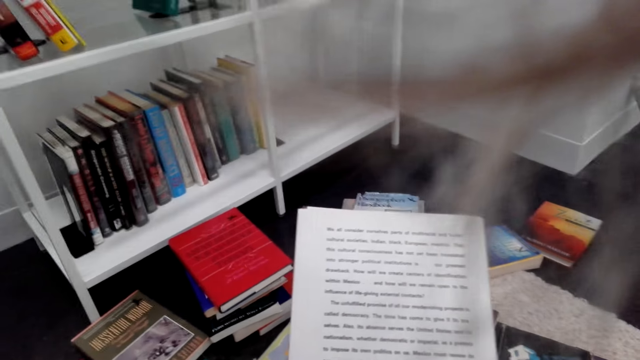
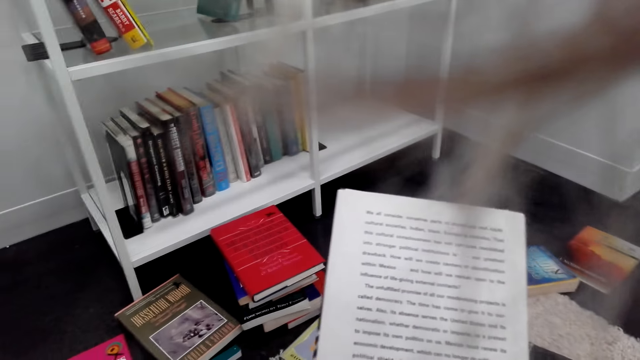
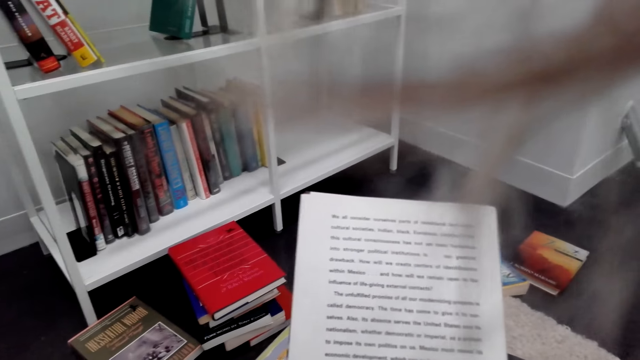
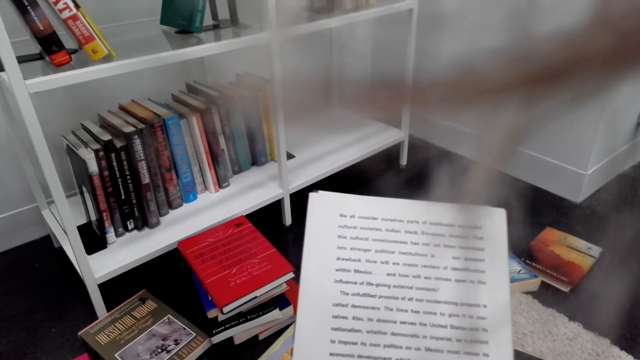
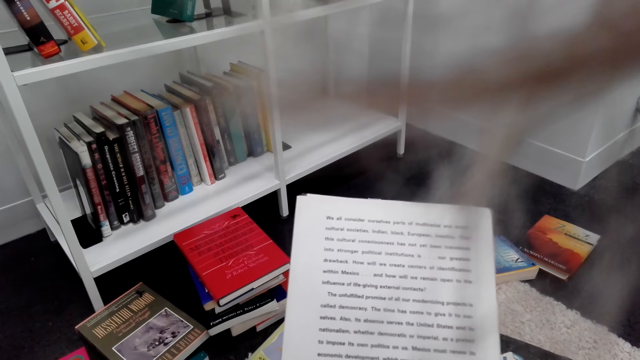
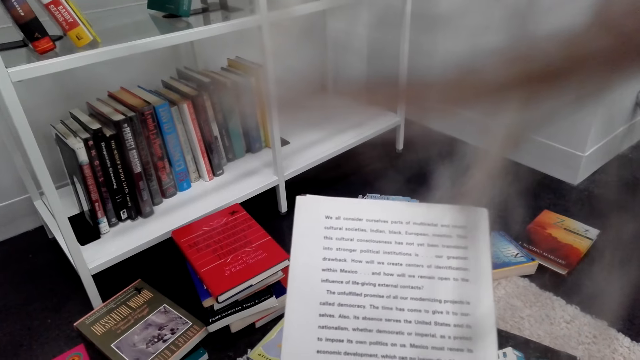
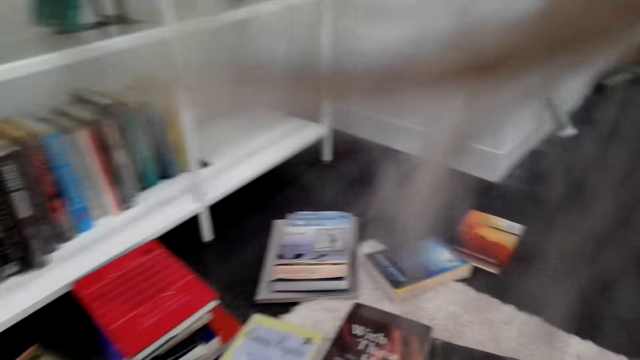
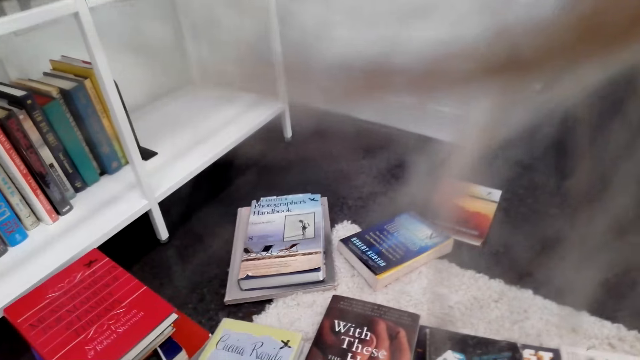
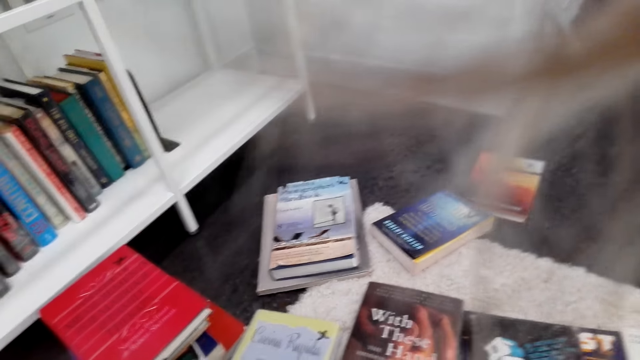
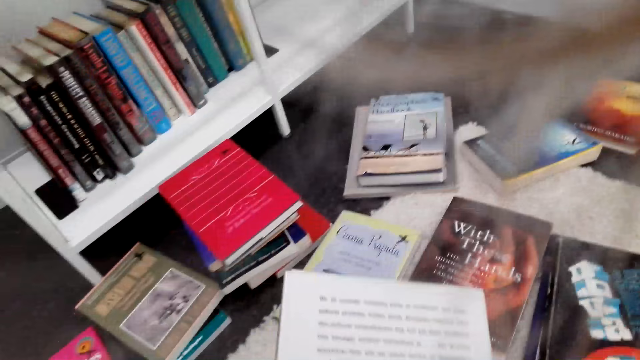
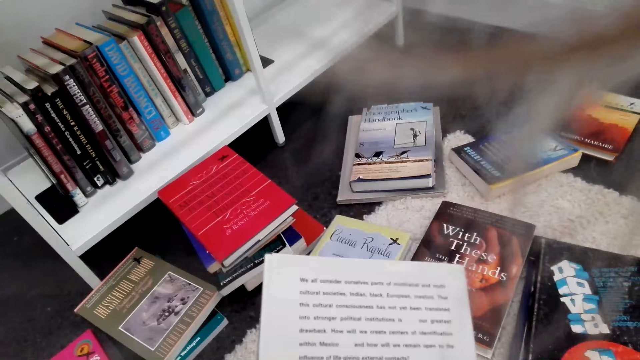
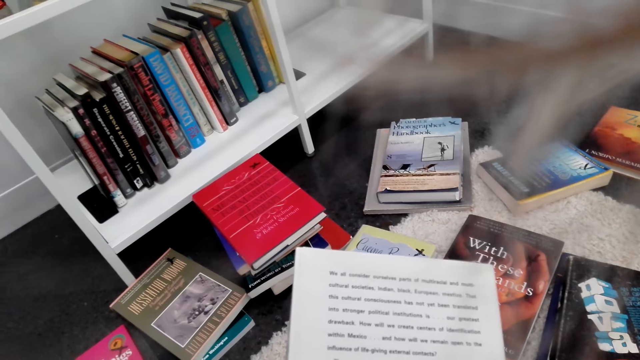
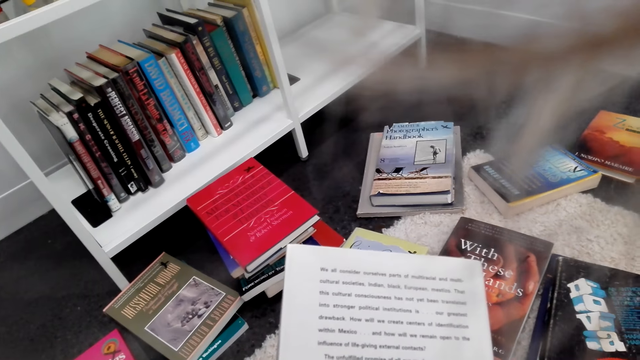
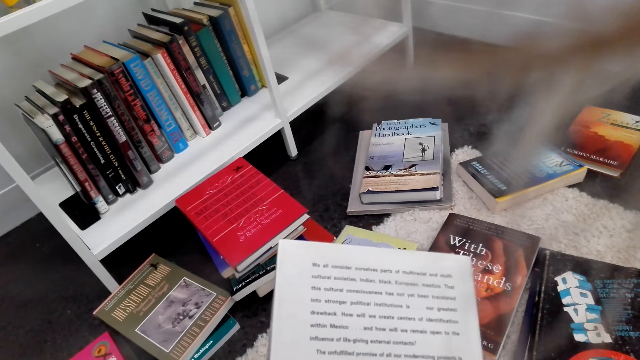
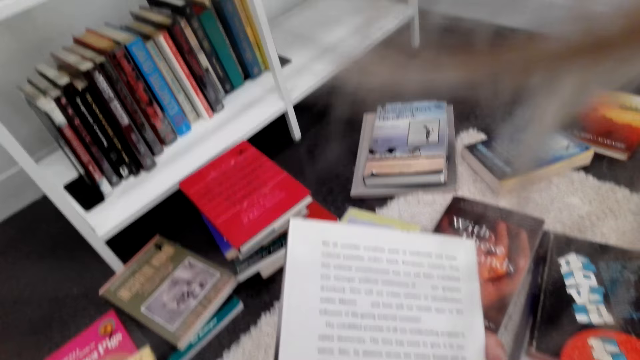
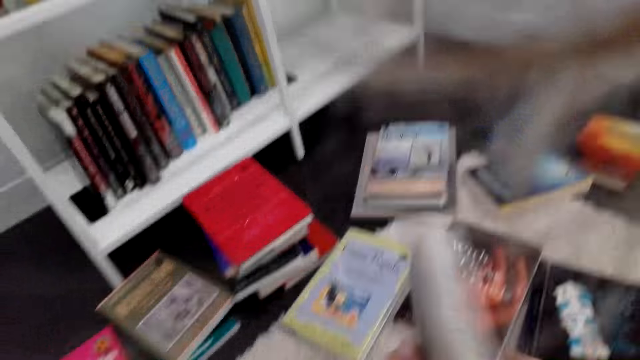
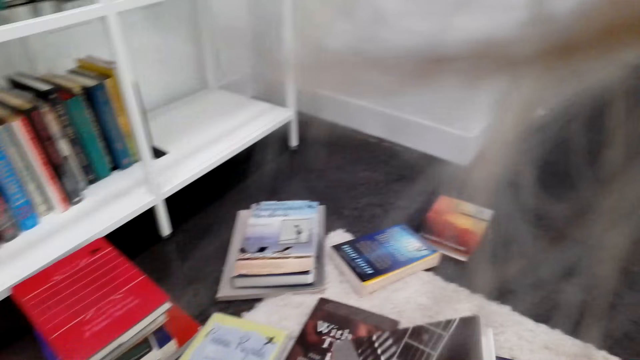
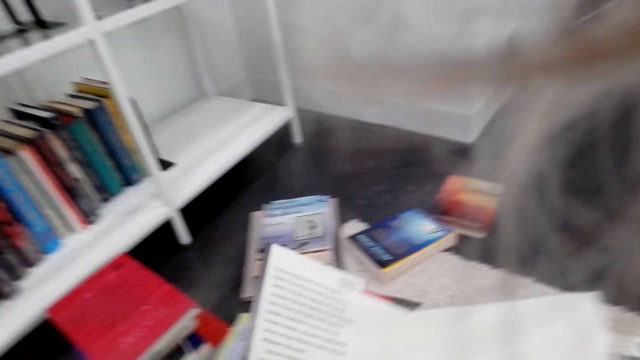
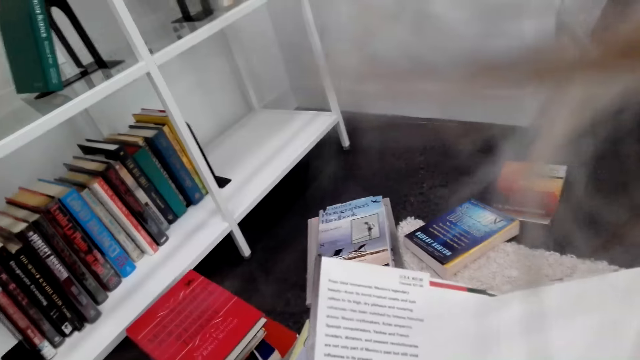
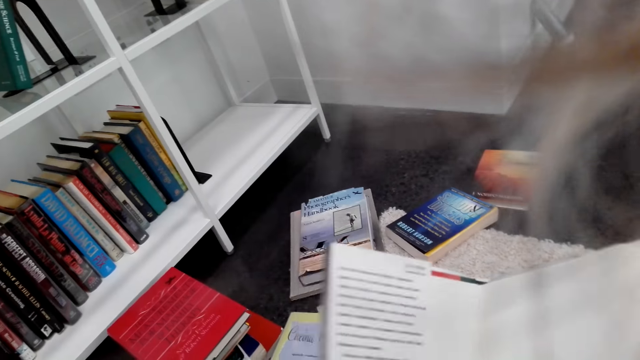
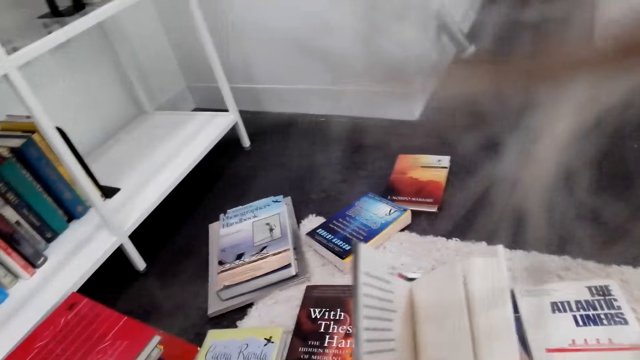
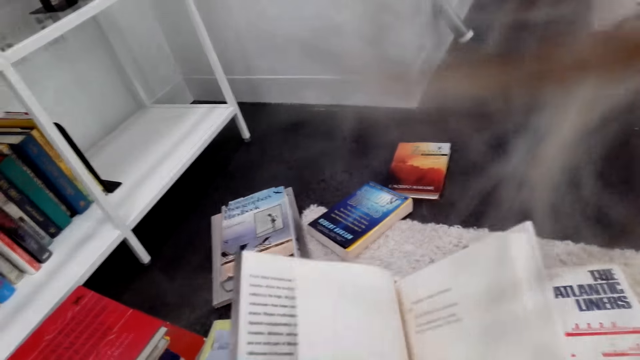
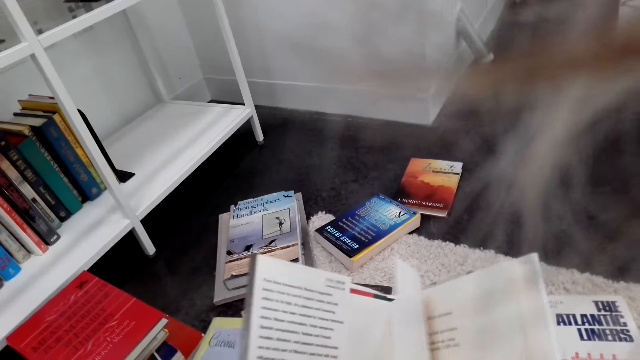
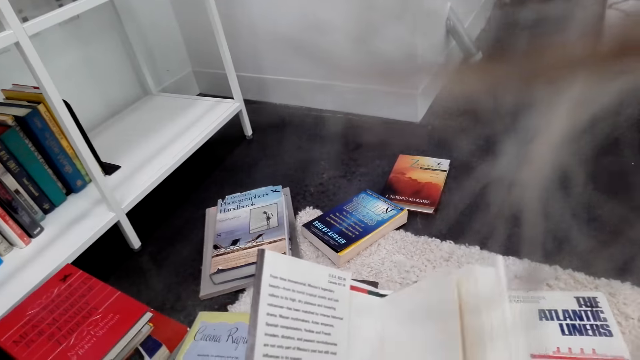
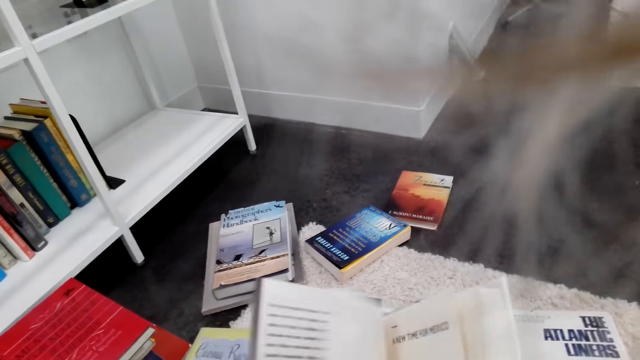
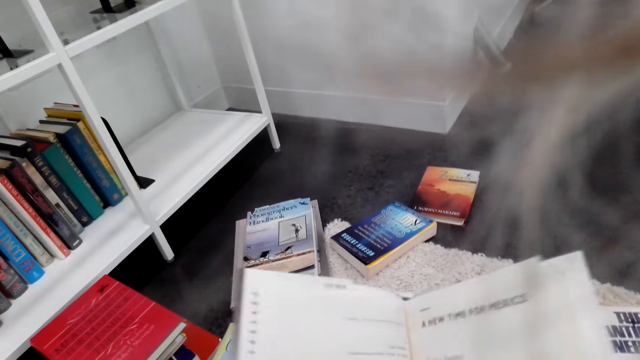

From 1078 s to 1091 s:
The camera wearer stares at the books on the floor. They read the book. They turn the book and flip a page. They read the book. They flip pages of the book.

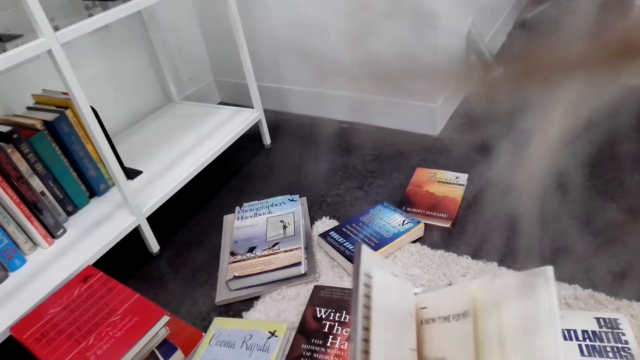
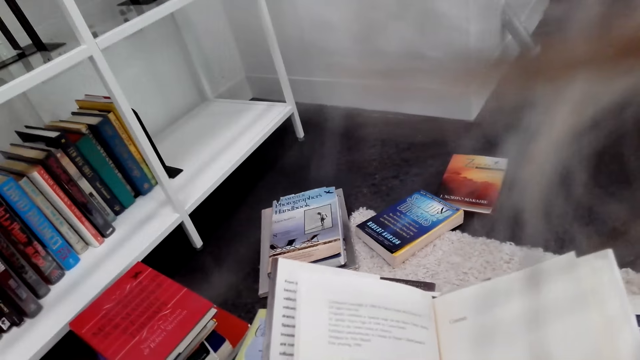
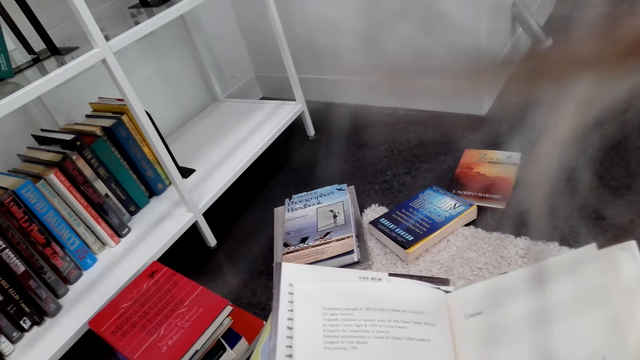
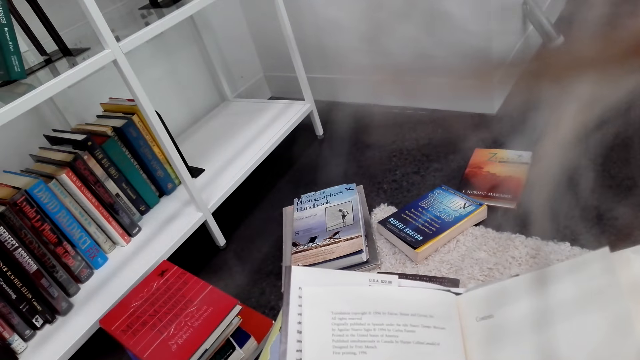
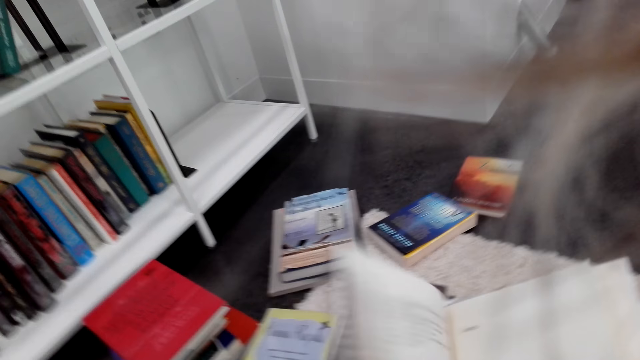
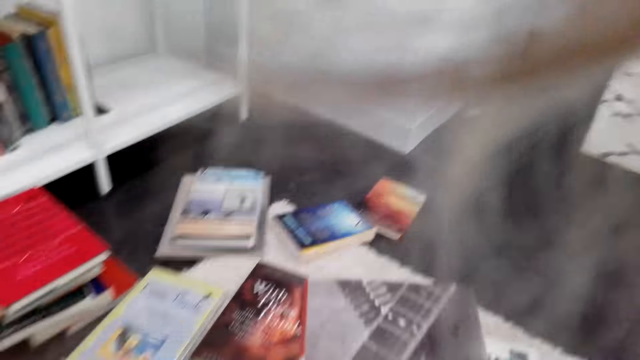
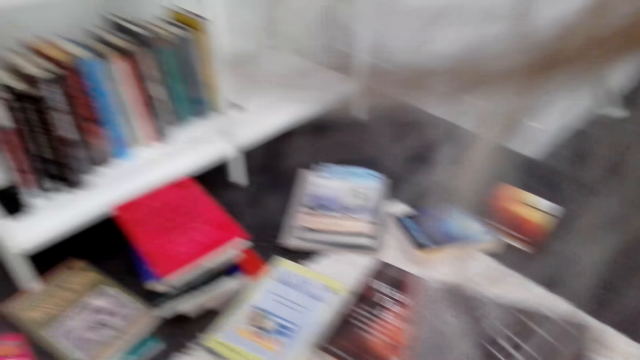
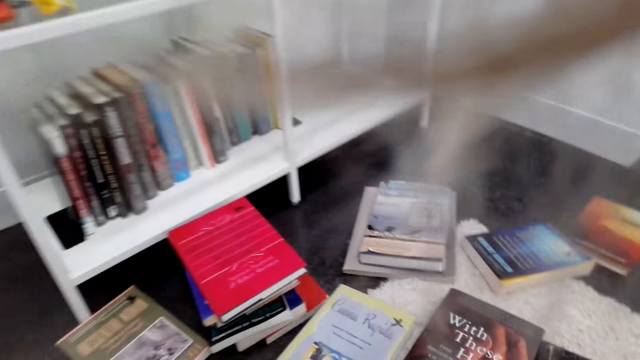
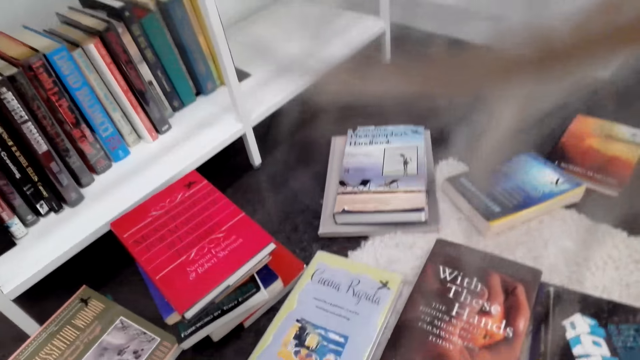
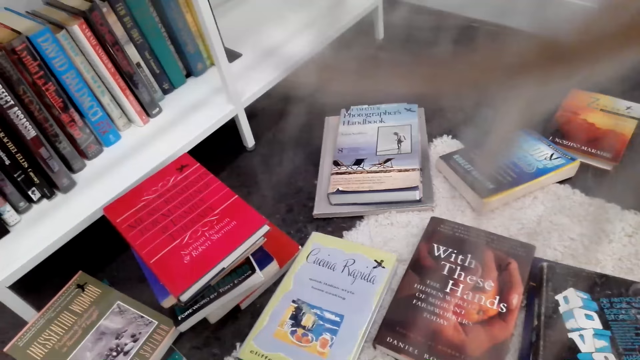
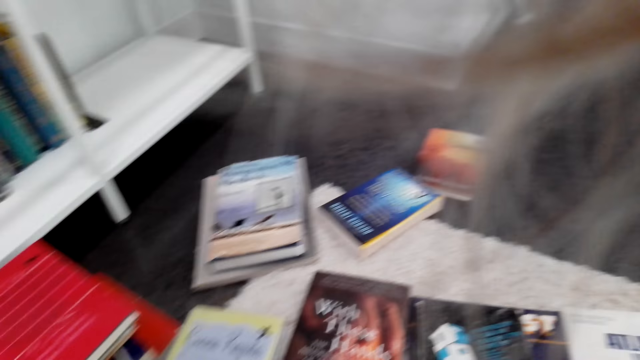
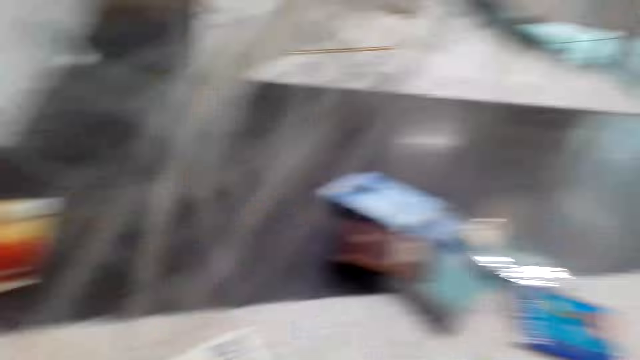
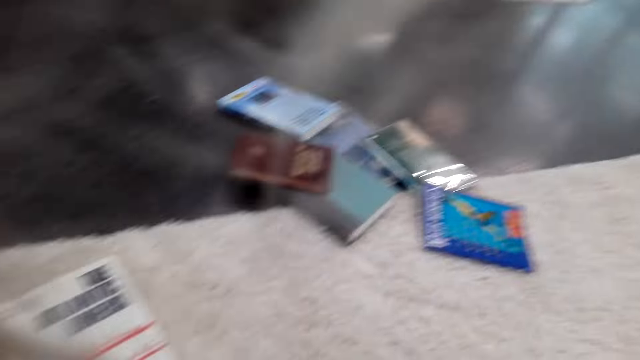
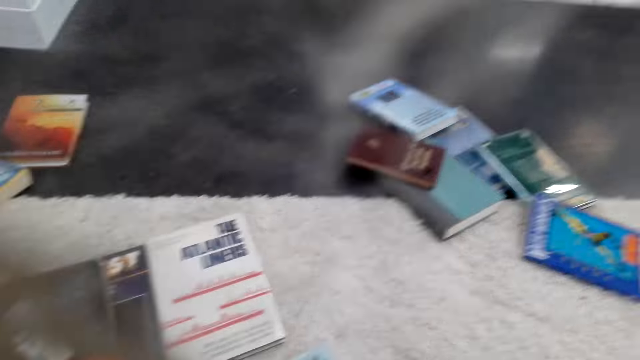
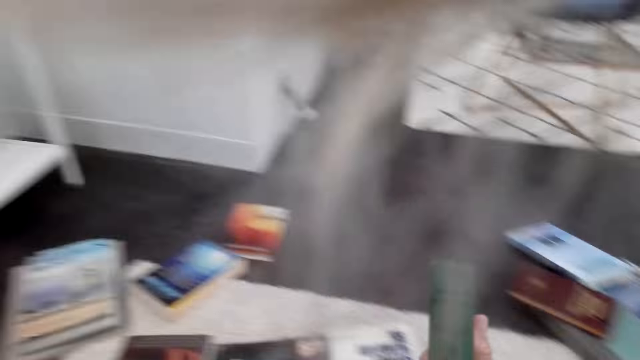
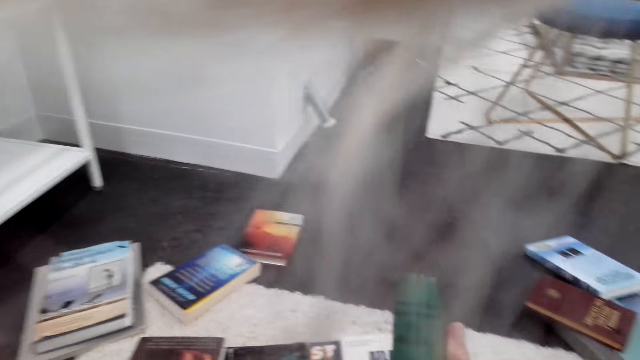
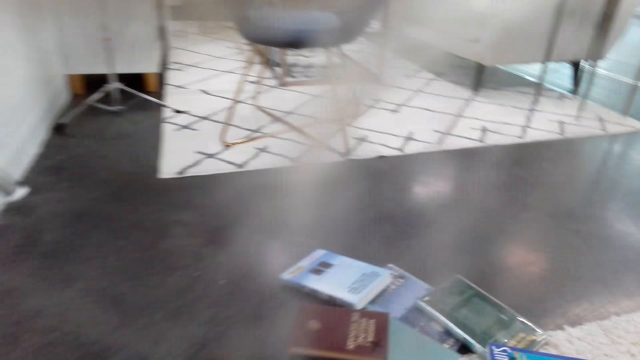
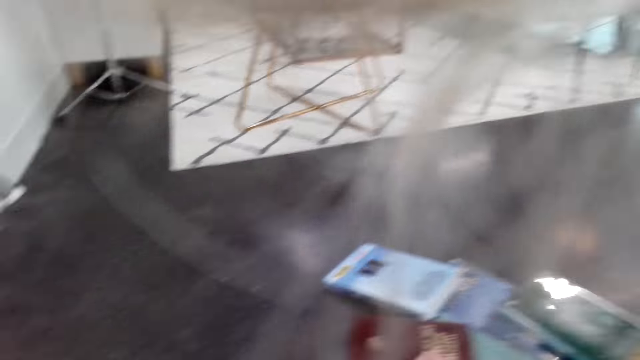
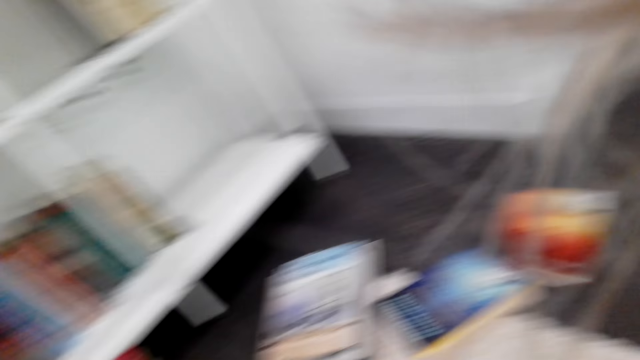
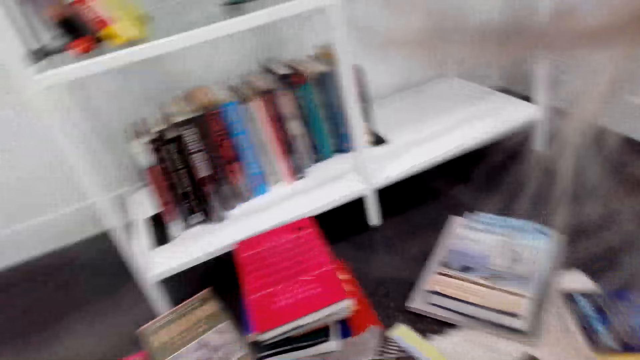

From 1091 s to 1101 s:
The camera wearer reads the book. They close the book and place the book on the floor. They stare at the books on the floor. They pick up a book on the floor. They check the book. They place the book on the floor. They look around the house.
